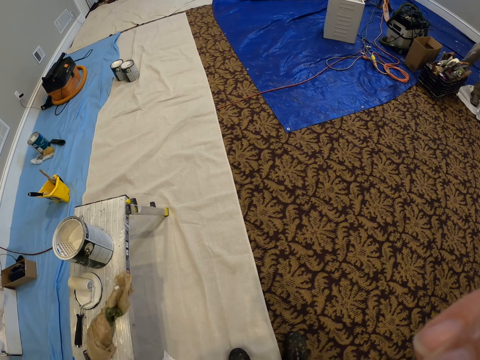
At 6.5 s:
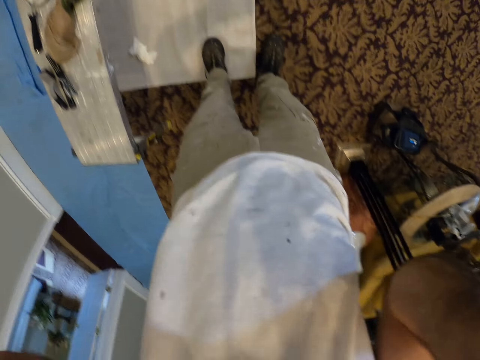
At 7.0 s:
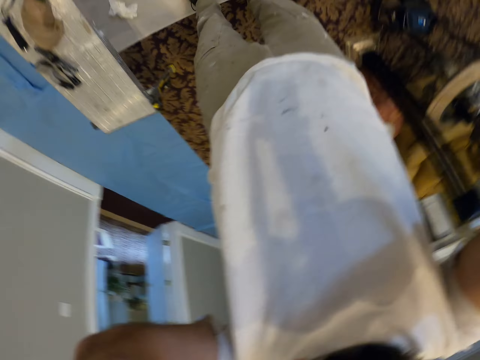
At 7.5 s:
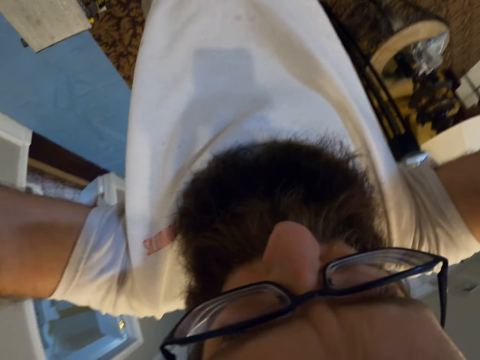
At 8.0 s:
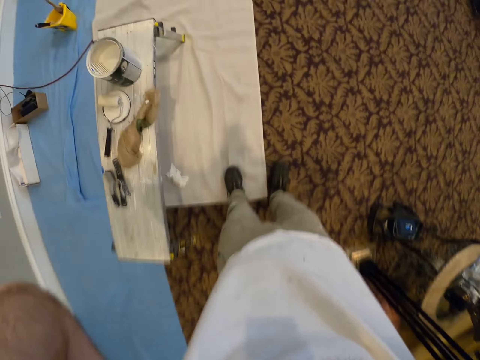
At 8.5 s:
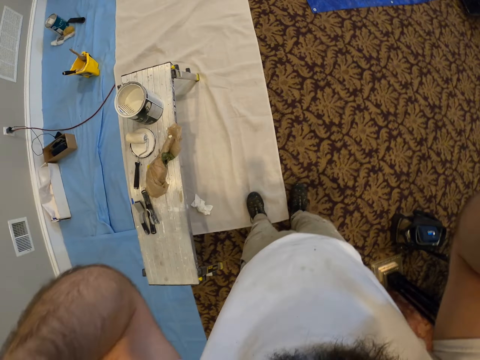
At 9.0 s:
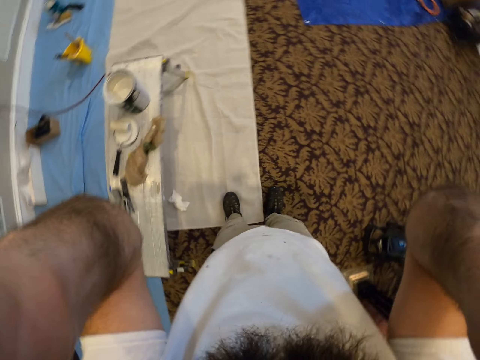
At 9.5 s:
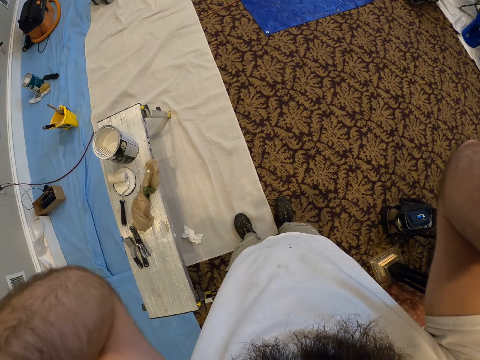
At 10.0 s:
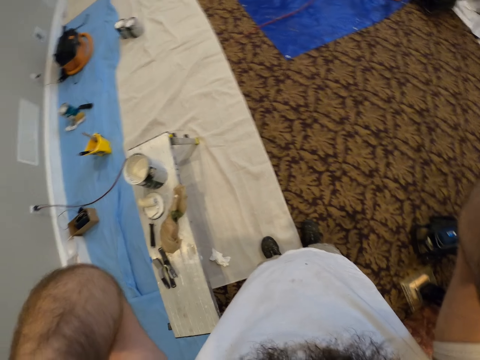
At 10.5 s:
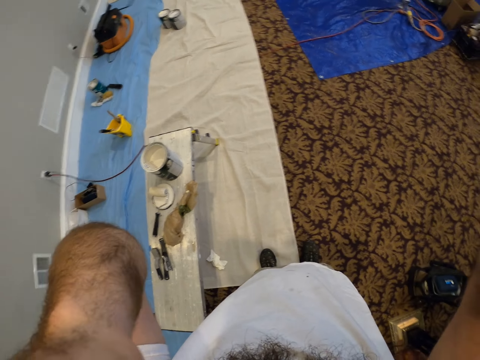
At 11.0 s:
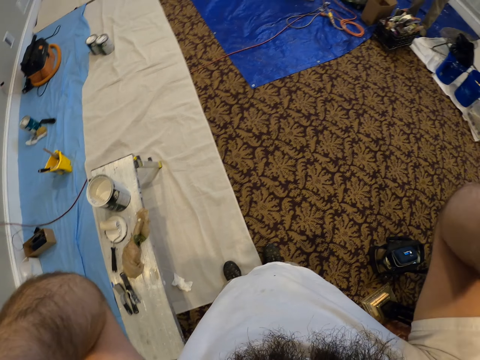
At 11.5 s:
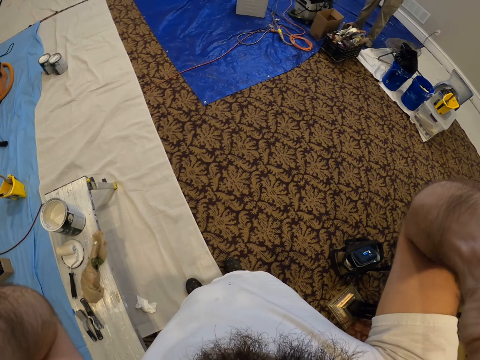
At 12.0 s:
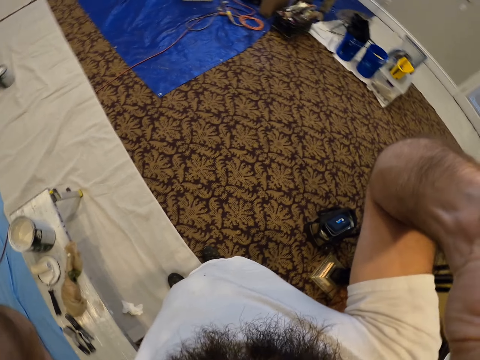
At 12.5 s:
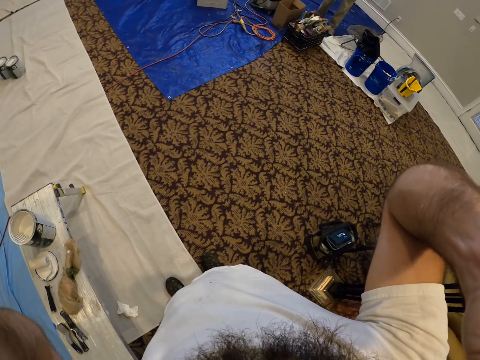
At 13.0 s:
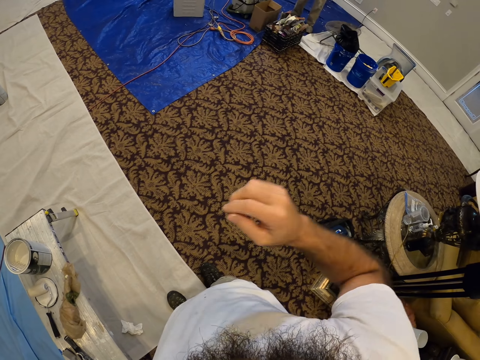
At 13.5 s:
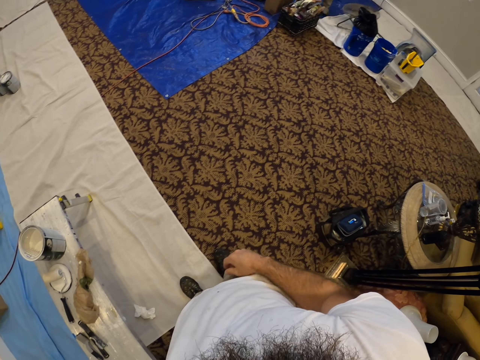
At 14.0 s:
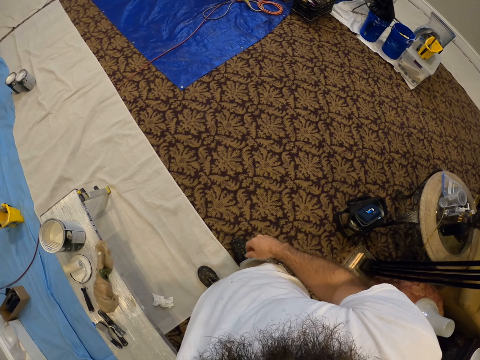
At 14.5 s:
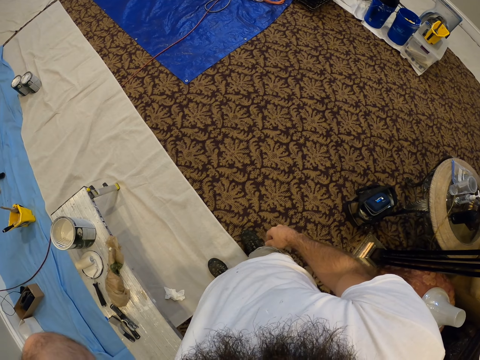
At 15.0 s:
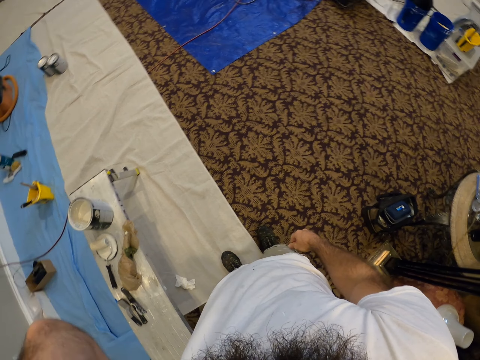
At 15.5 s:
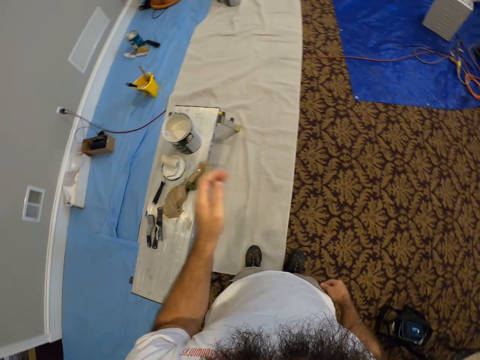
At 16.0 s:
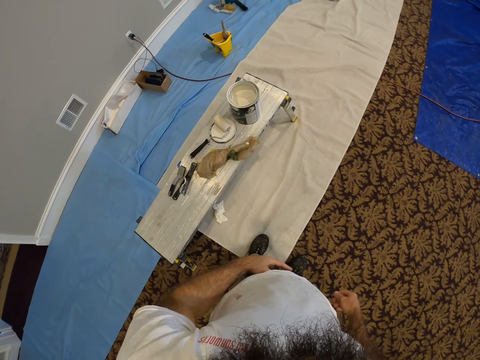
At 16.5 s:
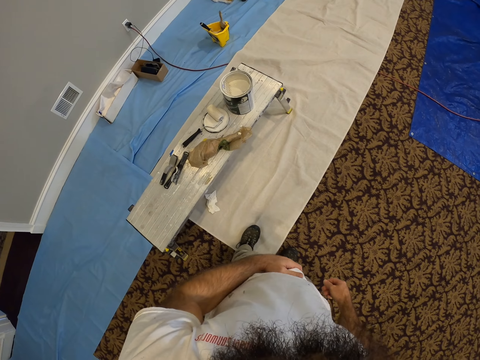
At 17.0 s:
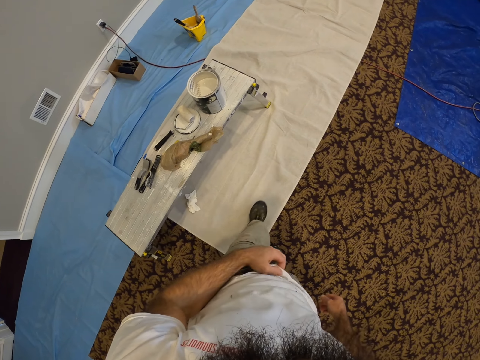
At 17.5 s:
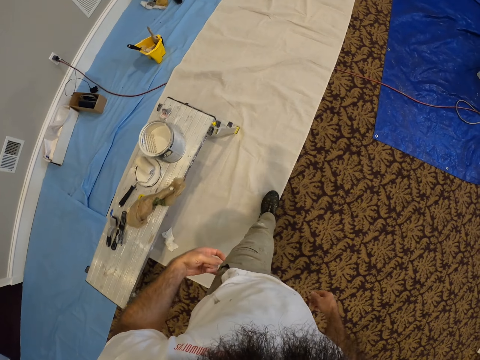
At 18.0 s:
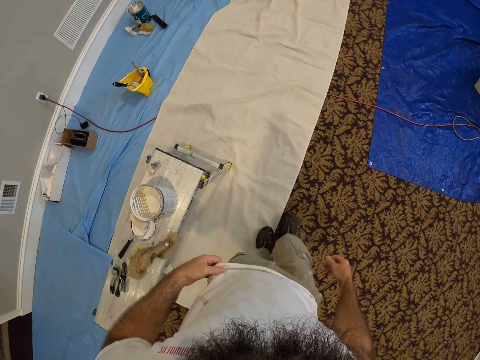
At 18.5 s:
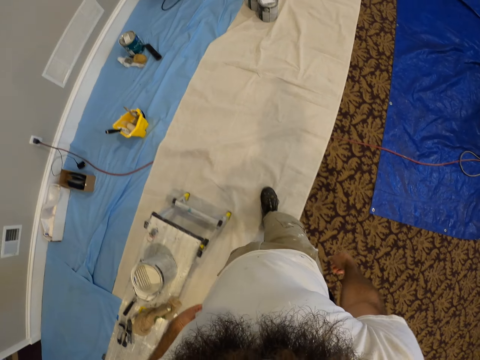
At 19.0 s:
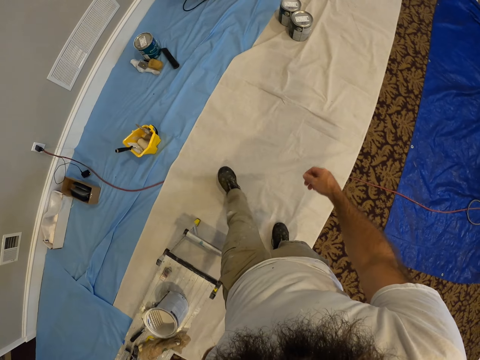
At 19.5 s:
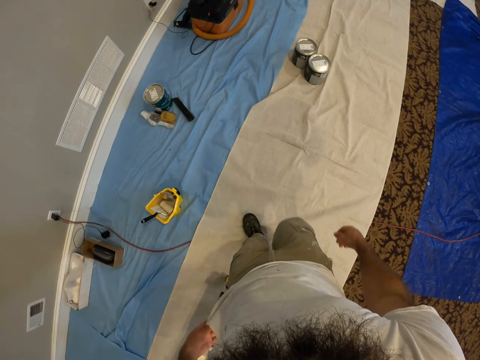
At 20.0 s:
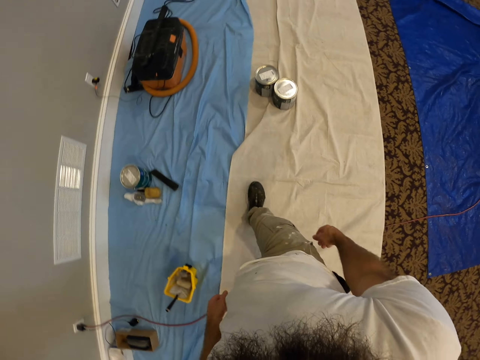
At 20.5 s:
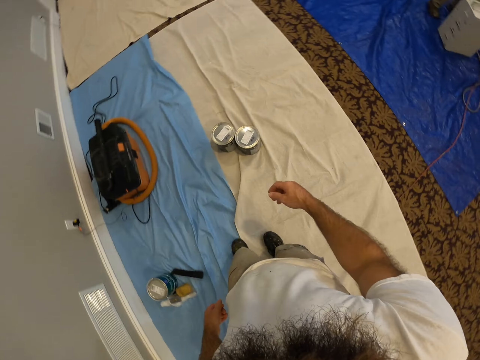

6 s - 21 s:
The camera wearer adjusts the camera on his head with both hands. He adjusts the camera on his head with his left hand. He stretches his cloth.

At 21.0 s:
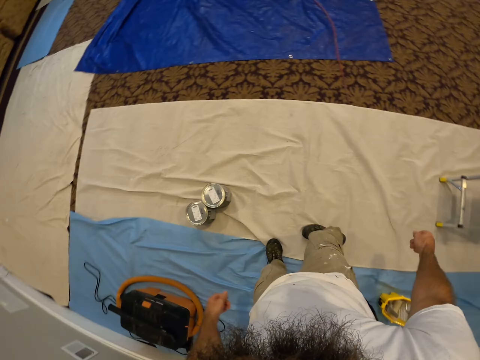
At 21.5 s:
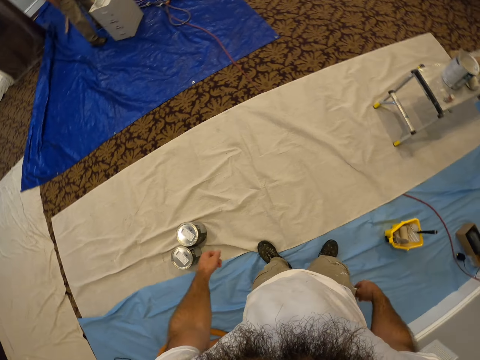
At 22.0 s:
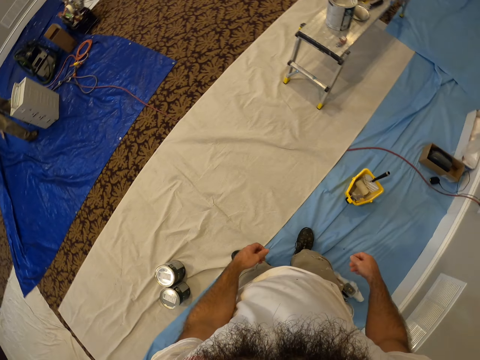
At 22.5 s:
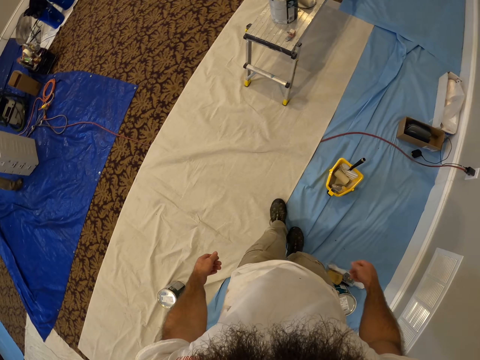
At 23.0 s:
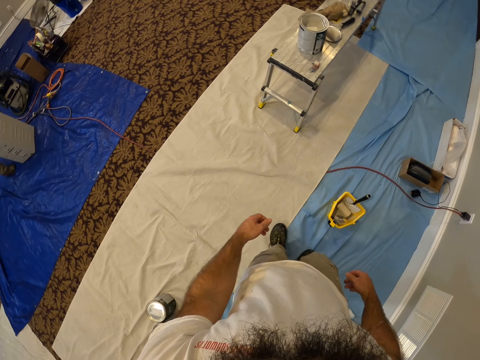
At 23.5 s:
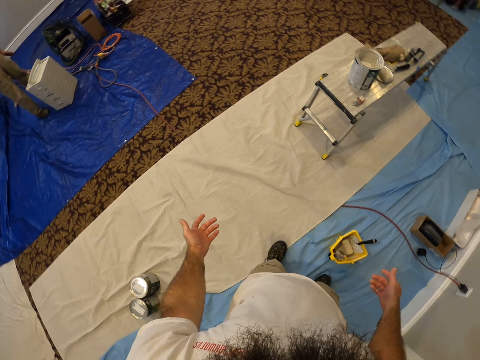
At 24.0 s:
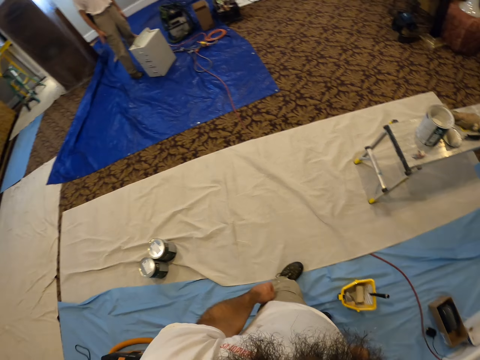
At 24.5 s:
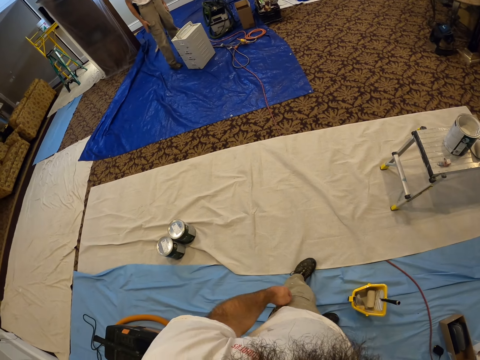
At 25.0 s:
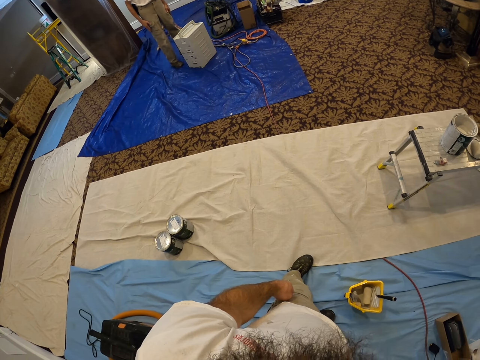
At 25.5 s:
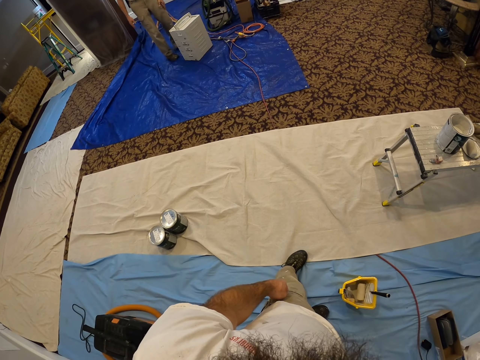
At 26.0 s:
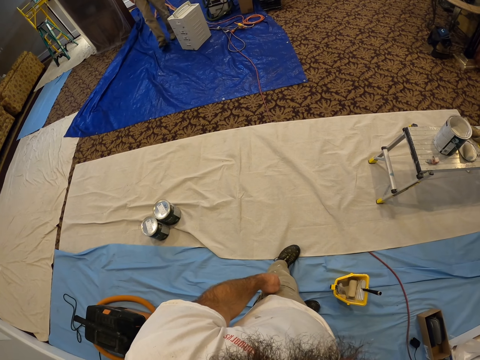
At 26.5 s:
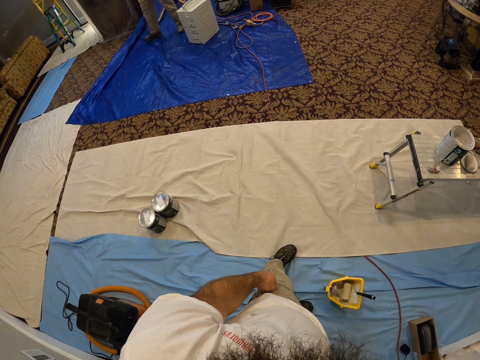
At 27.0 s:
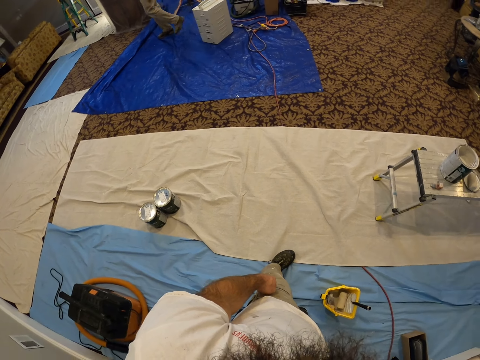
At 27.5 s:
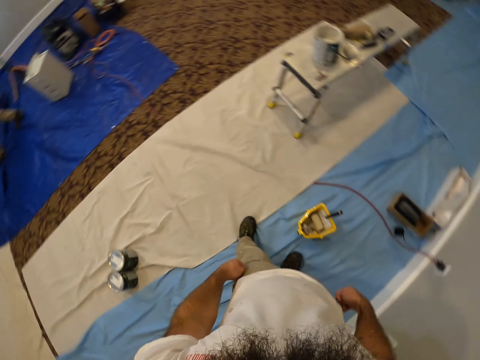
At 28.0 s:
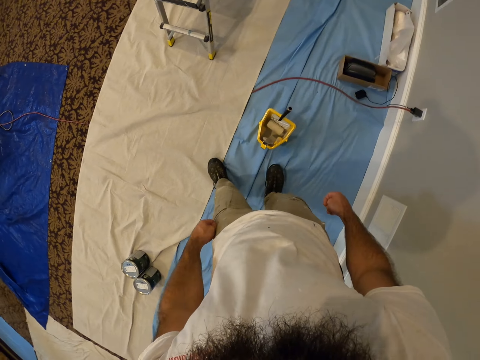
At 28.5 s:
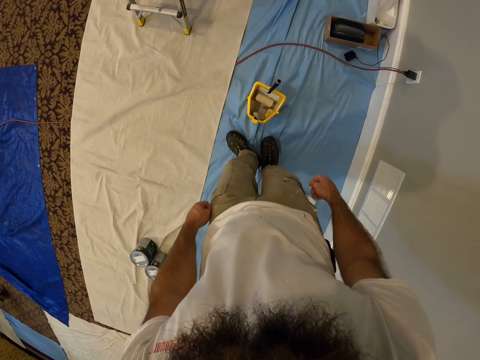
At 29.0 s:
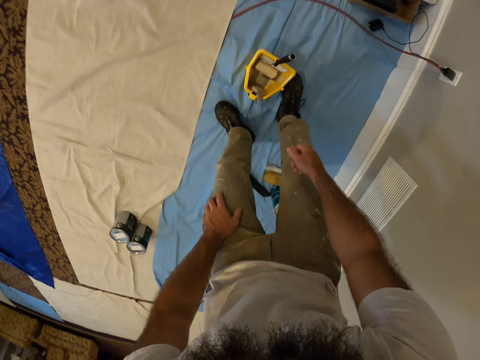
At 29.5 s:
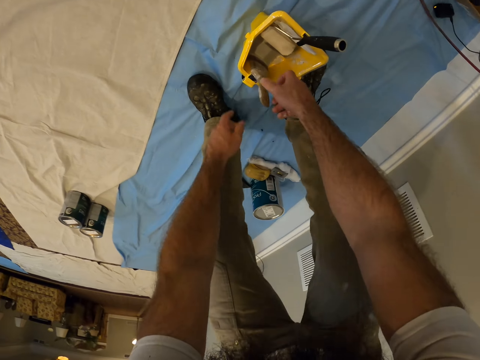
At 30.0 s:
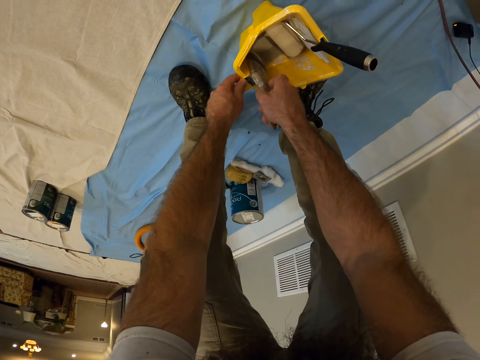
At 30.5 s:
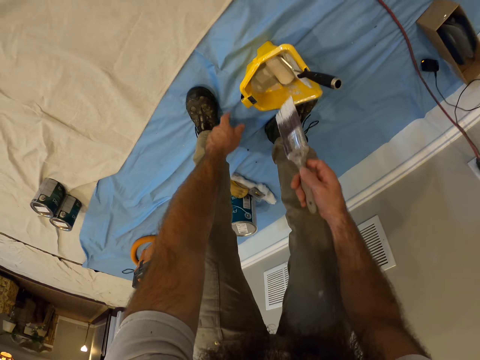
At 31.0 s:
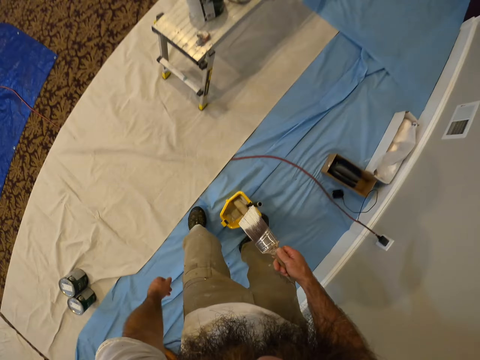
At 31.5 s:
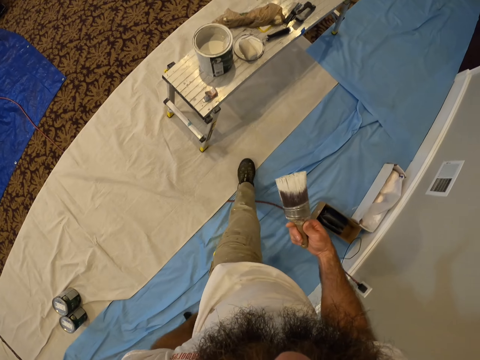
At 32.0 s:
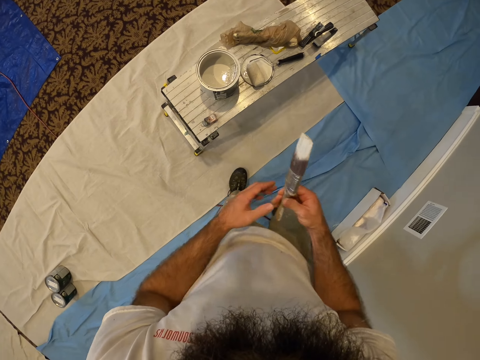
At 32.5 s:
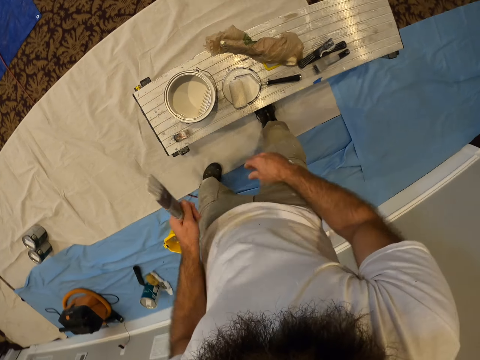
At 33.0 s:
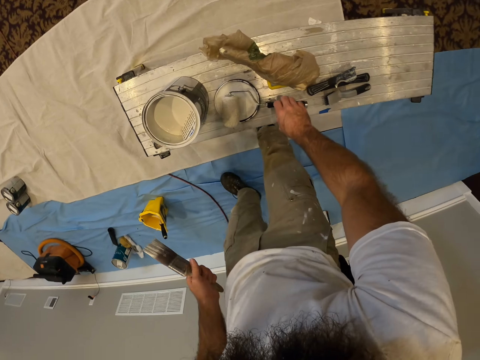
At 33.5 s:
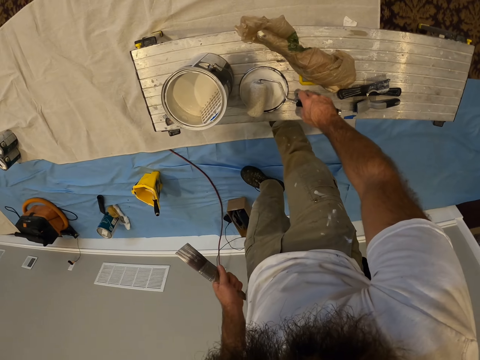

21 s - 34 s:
The camera wearer stretches his hands. He interacts with a man. He holds a paint bucket with his left hand. He picks a paint brush in the paint bucket with his right hand. He passes the paint brush from his right hand to his left hand.
